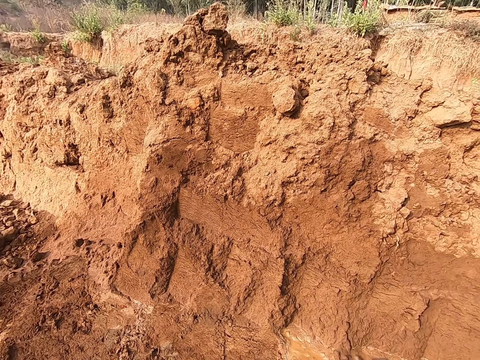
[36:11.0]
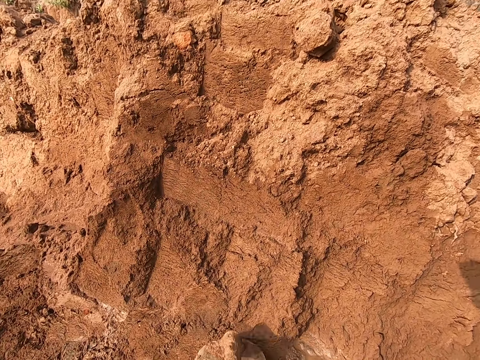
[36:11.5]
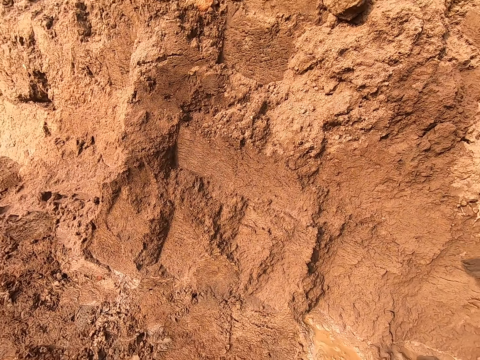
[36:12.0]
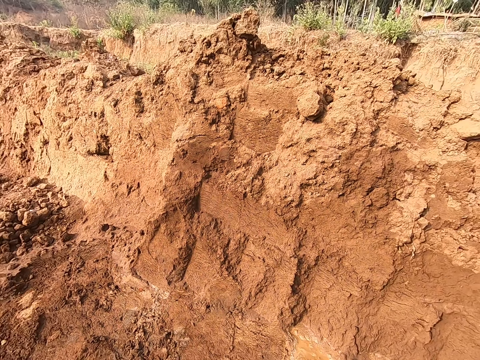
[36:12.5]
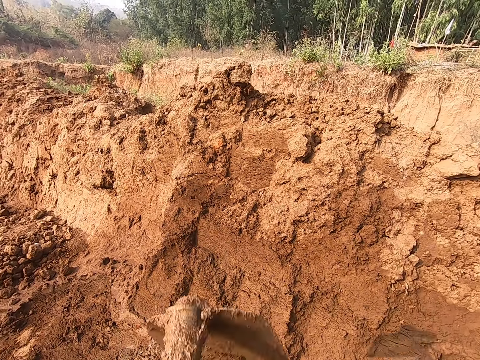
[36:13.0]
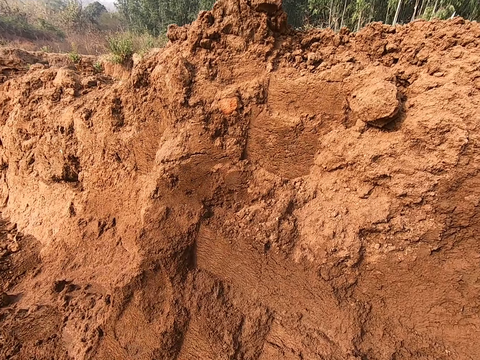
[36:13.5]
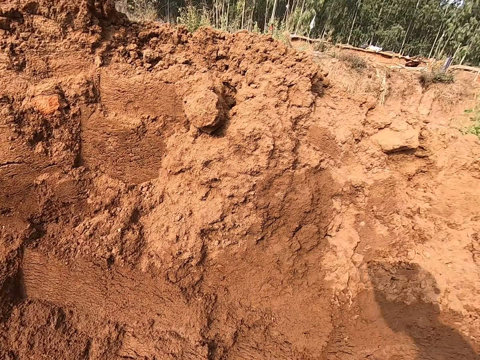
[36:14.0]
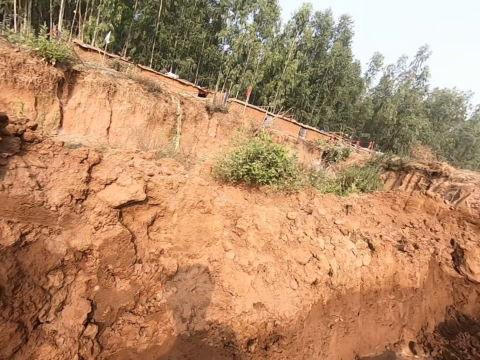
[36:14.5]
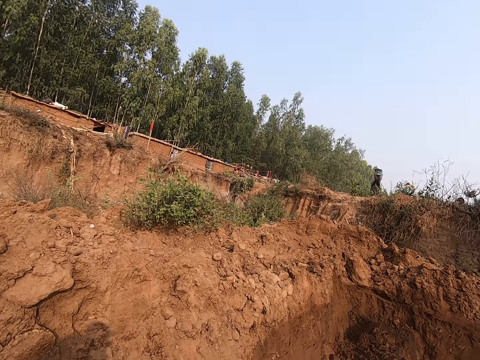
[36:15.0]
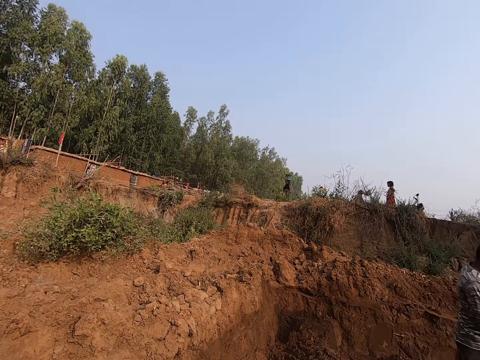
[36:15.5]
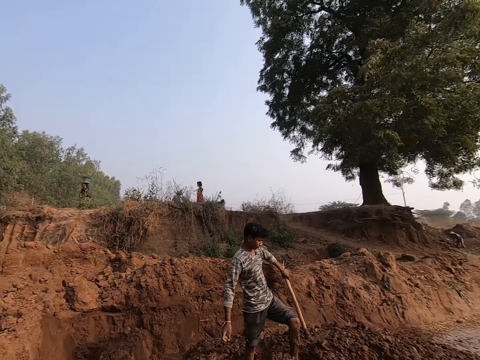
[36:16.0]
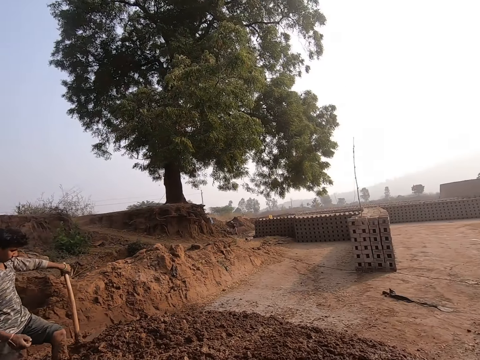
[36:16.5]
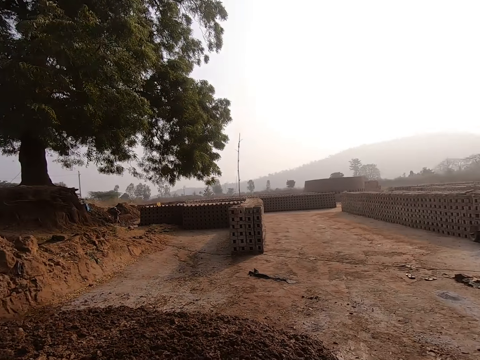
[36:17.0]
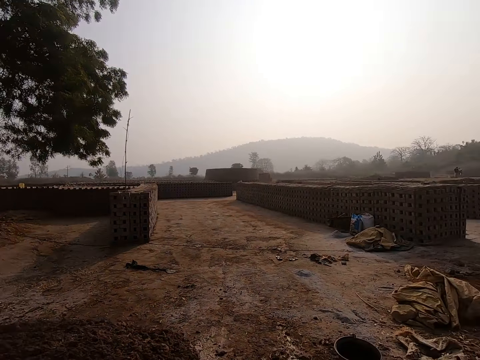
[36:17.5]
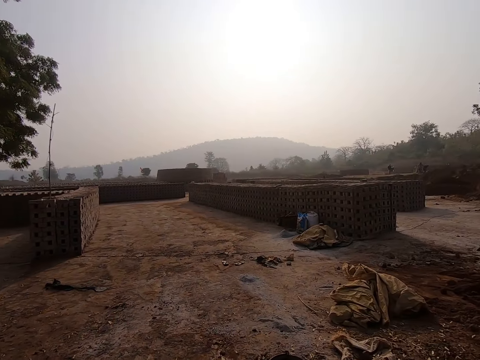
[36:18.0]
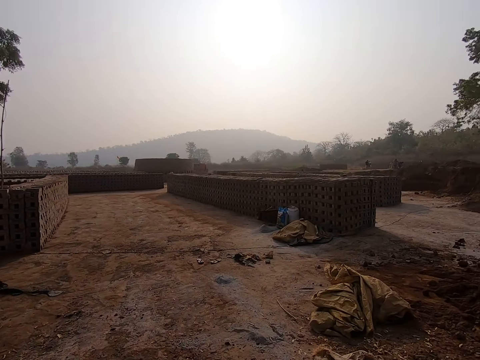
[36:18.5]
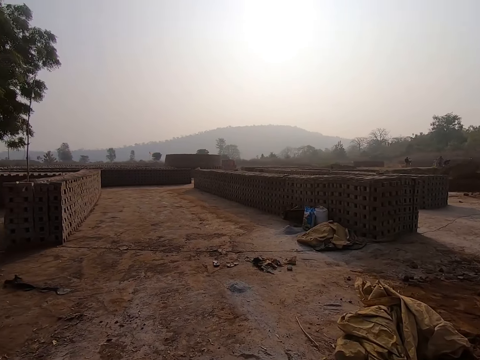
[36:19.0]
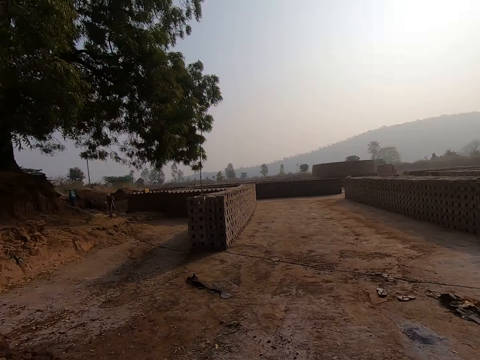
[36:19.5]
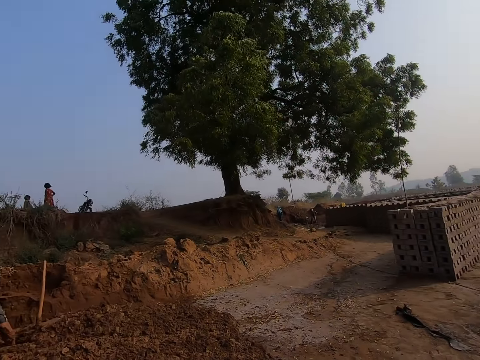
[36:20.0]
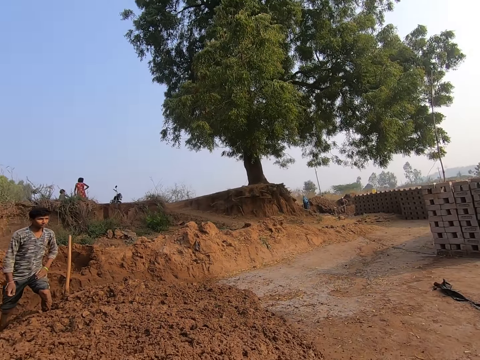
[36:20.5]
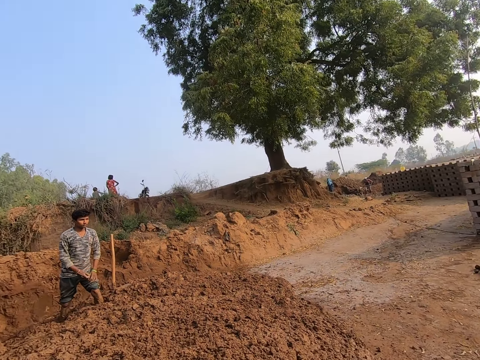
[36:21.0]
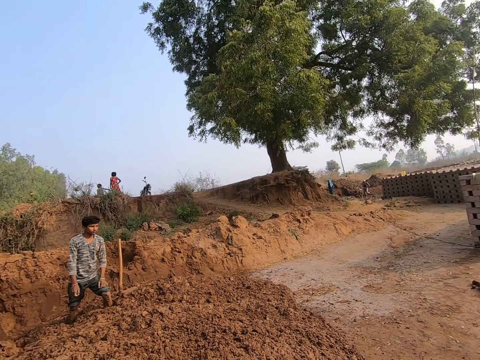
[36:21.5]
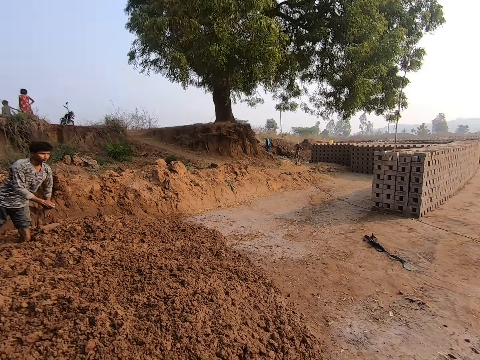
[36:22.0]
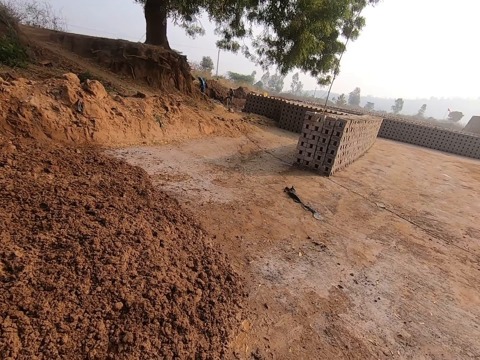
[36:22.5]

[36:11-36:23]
The camera wearer rotates the jambe. They break soil with the jambe.

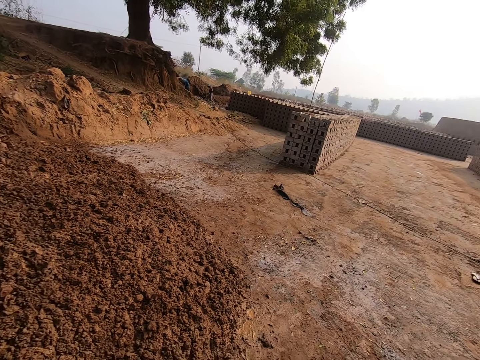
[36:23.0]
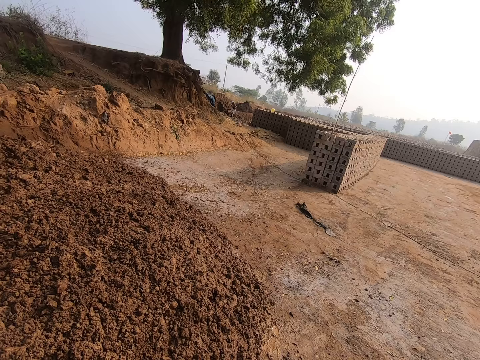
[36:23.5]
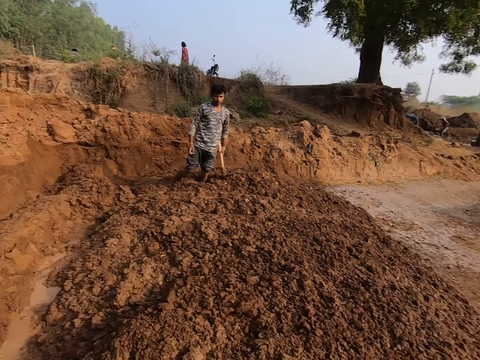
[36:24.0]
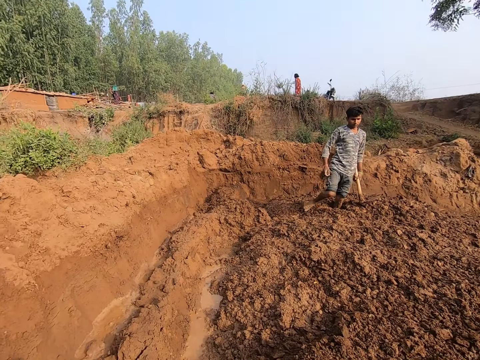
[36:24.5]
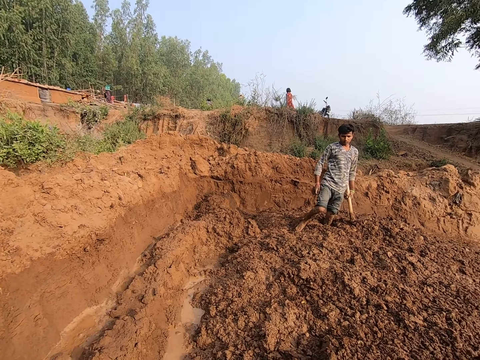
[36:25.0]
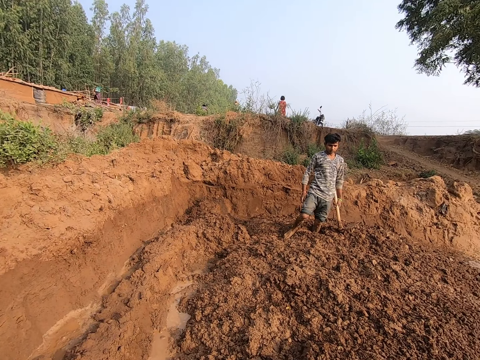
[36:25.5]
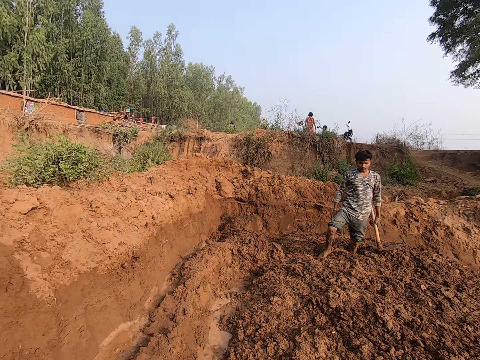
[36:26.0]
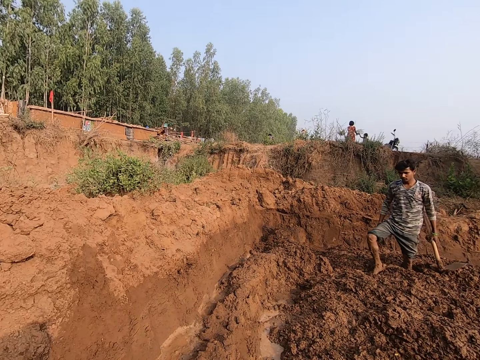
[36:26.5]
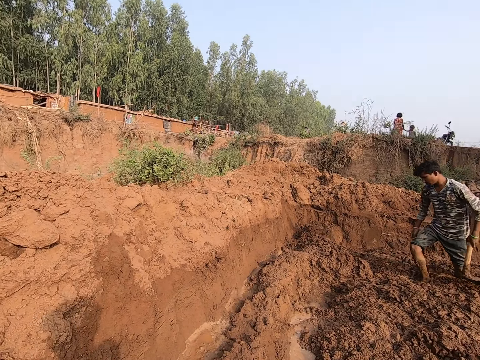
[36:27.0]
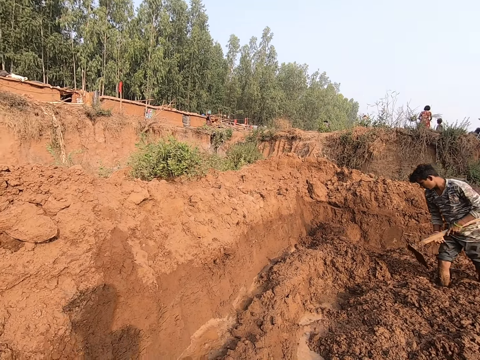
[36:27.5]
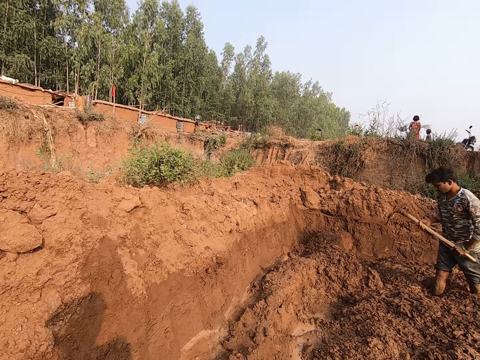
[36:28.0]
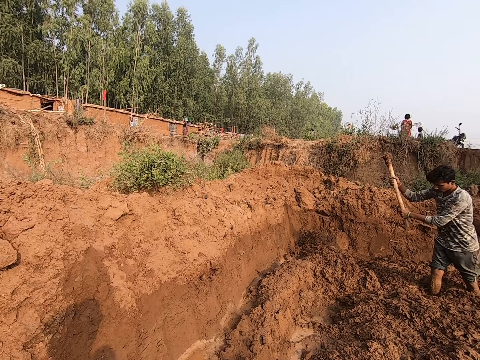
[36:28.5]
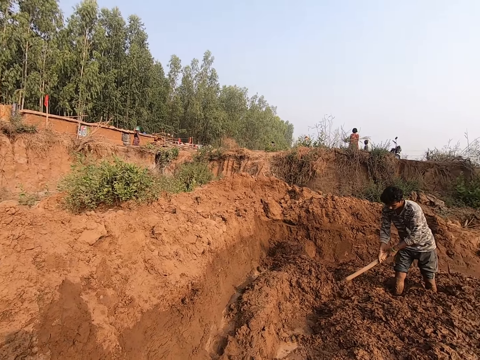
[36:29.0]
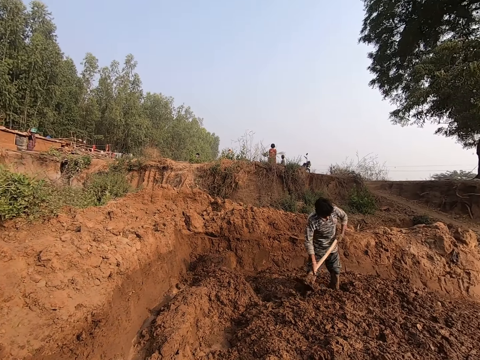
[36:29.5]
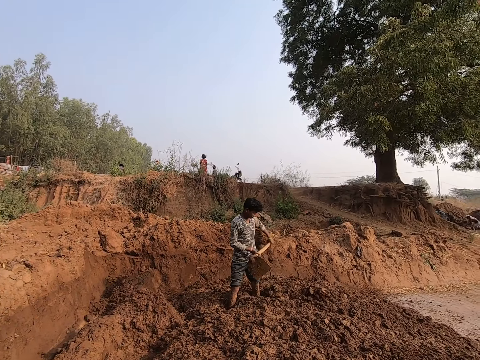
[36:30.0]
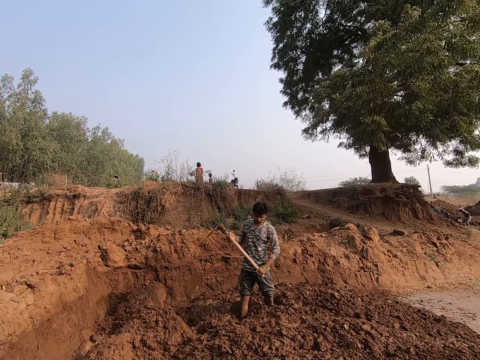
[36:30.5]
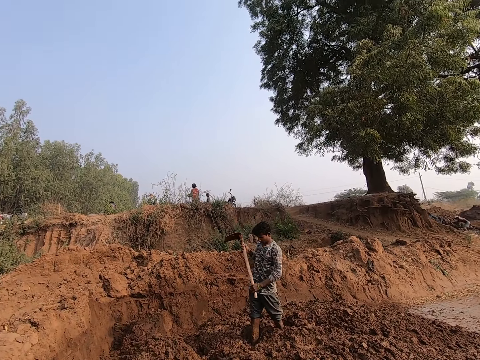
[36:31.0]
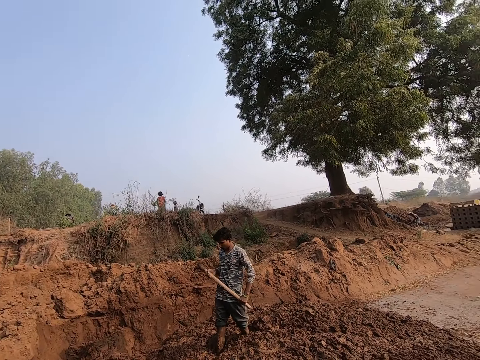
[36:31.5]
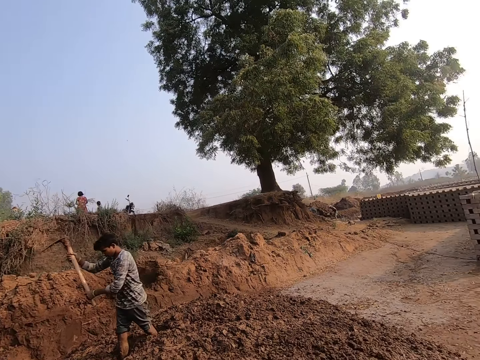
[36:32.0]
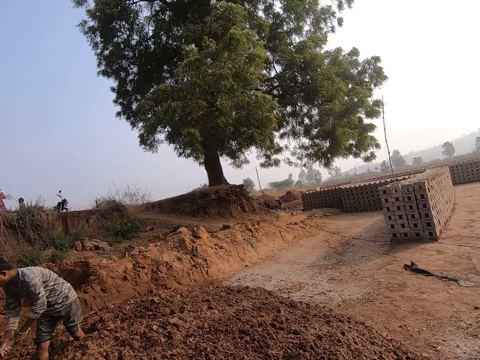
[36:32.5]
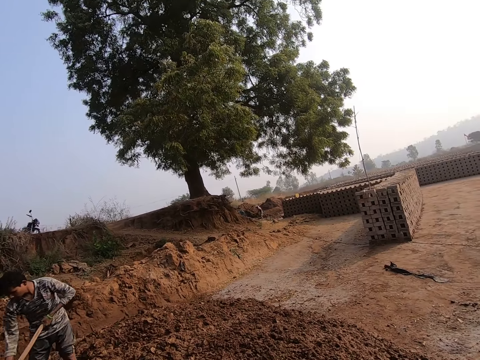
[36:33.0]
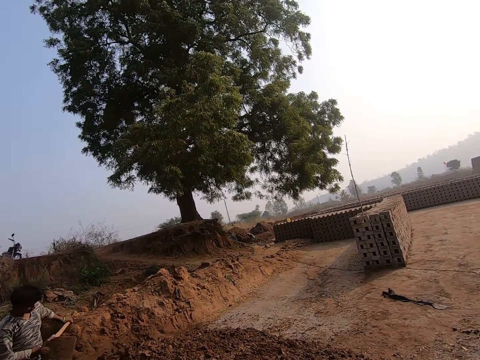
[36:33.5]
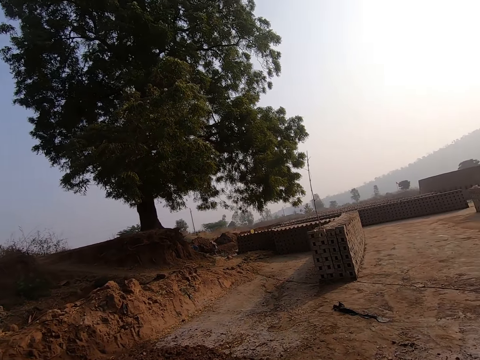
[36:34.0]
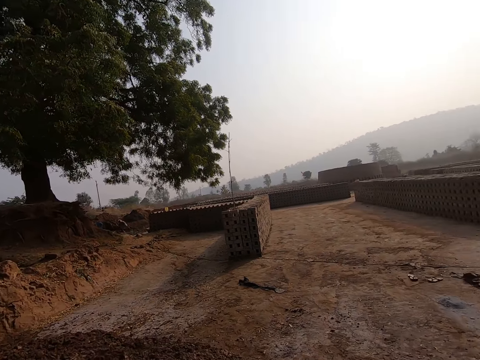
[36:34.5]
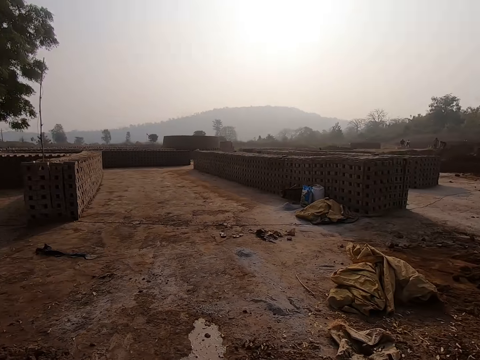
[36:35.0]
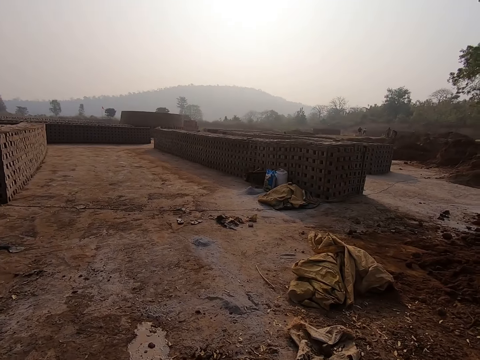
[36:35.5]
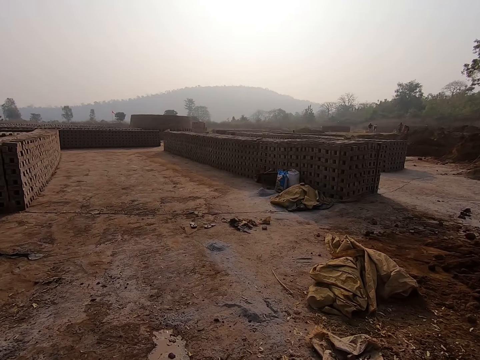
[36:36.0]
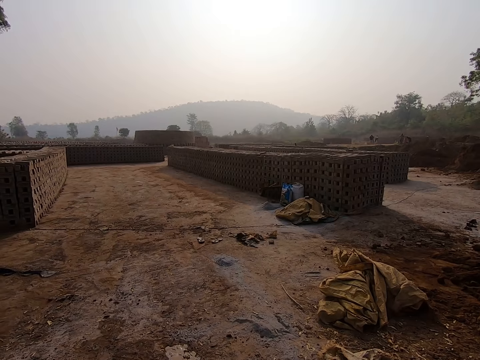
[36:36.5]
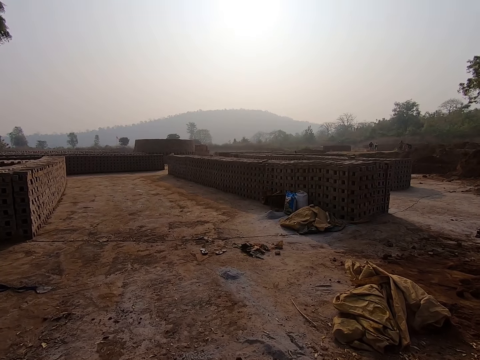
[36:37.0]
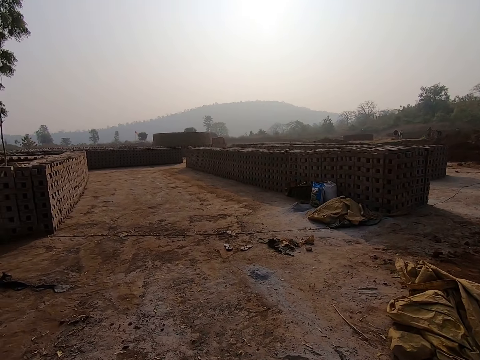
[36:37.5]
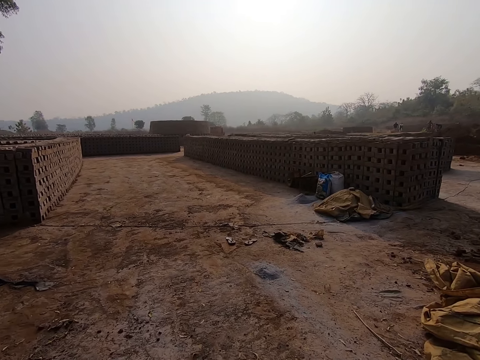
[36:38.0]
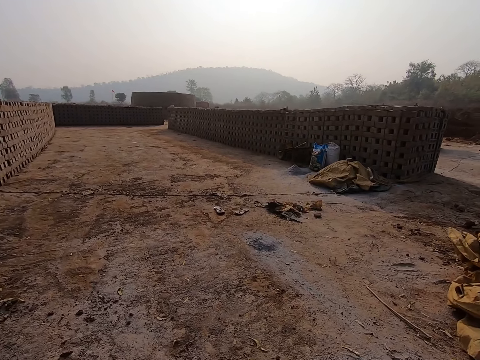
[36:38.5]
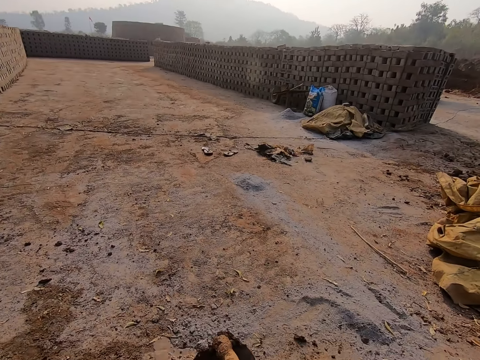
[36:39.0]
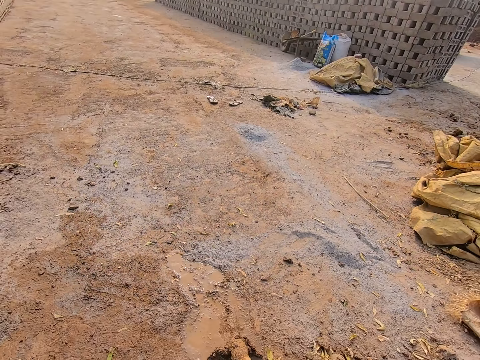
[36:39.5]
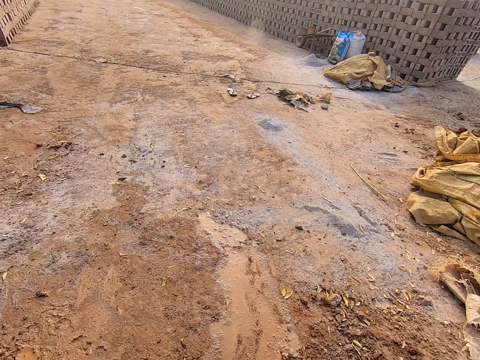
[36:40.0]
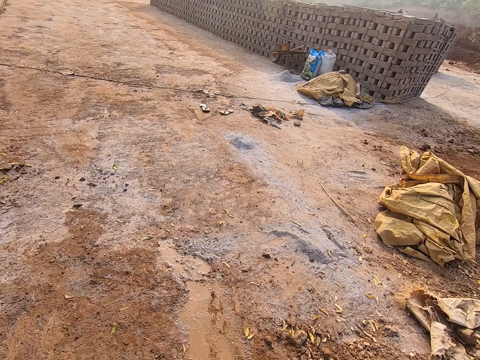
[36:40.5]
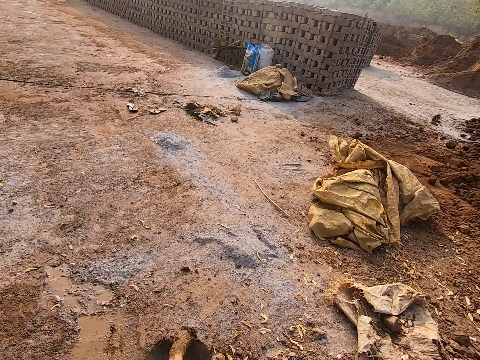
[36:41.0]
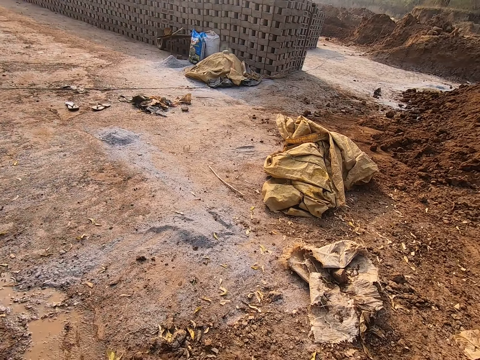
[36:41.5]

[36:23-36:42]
The camera wearer talks to a man. The man digs the ground with a hoe in both hands. The camera wearer scrapes the ground with the hoe in both hands.
